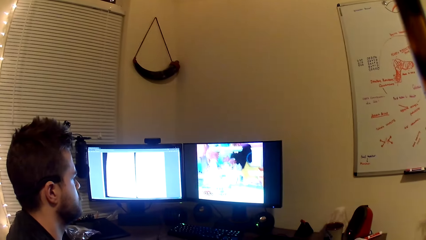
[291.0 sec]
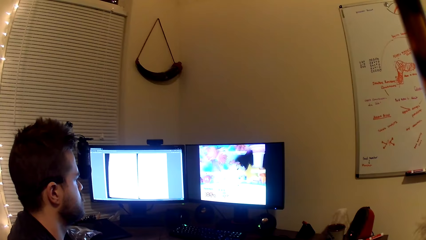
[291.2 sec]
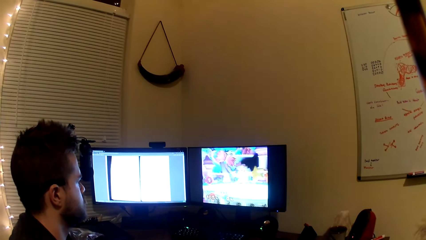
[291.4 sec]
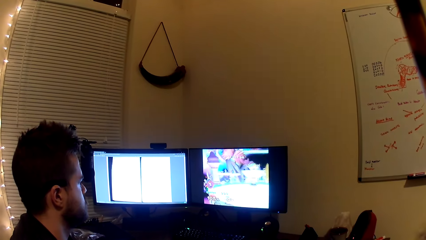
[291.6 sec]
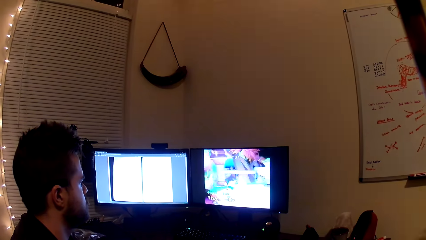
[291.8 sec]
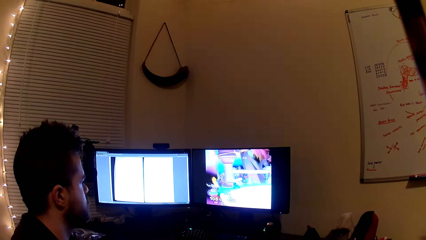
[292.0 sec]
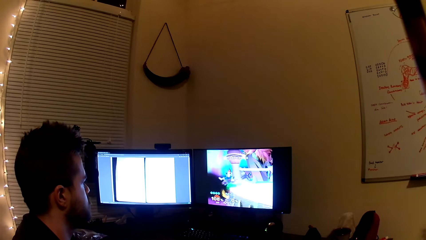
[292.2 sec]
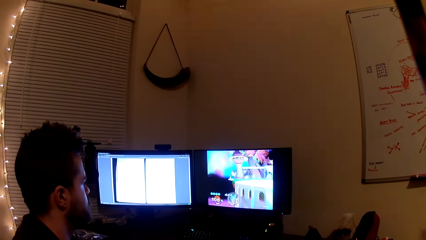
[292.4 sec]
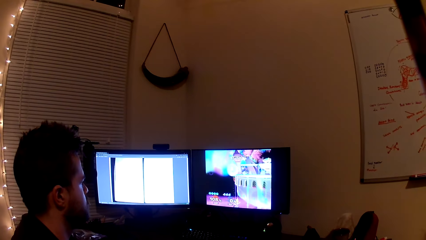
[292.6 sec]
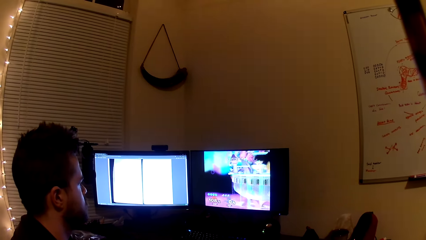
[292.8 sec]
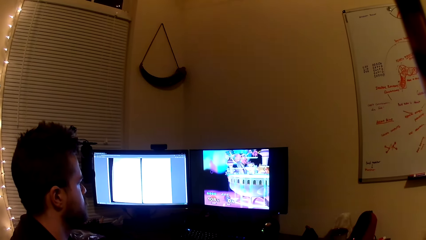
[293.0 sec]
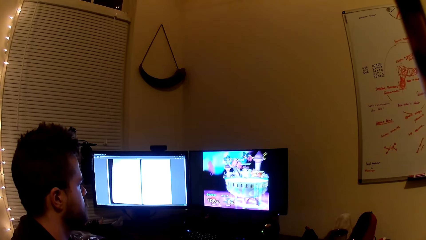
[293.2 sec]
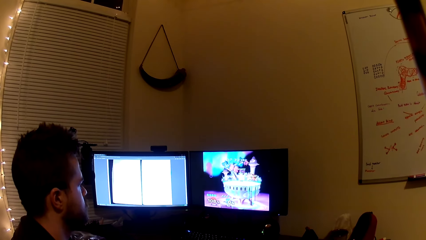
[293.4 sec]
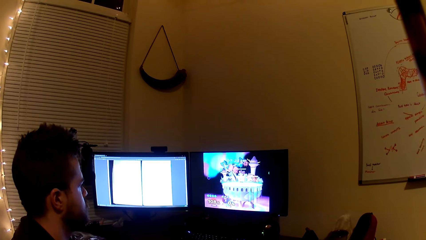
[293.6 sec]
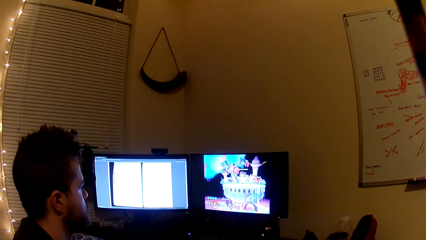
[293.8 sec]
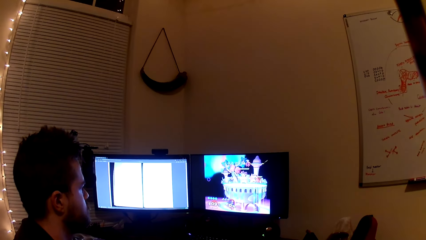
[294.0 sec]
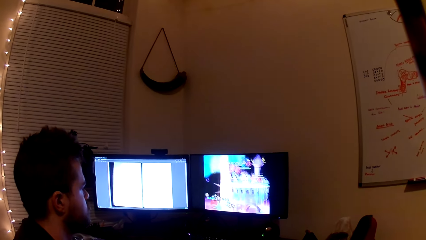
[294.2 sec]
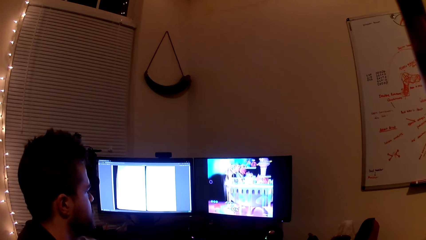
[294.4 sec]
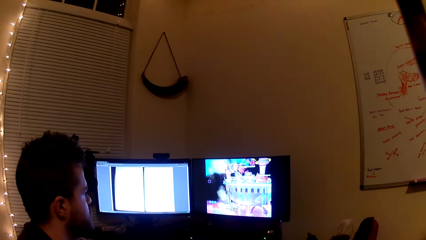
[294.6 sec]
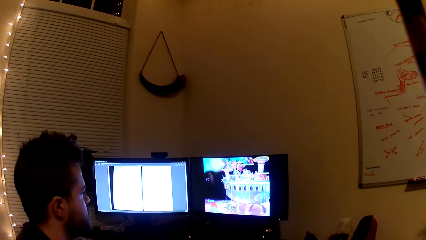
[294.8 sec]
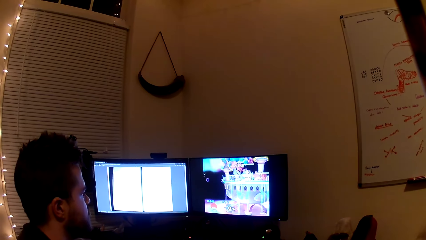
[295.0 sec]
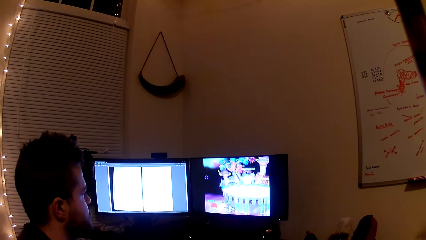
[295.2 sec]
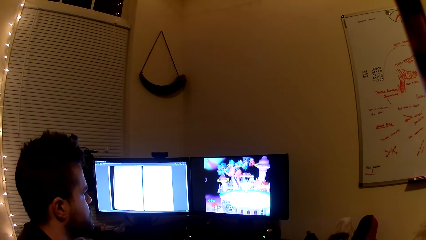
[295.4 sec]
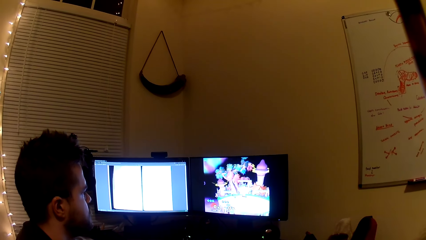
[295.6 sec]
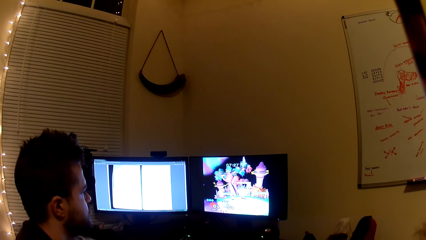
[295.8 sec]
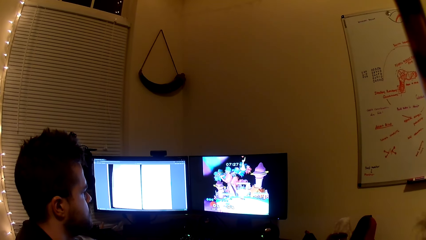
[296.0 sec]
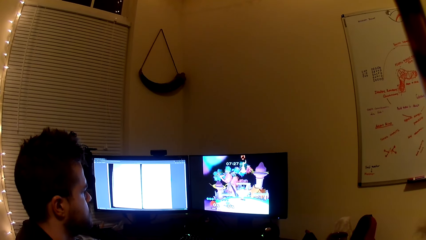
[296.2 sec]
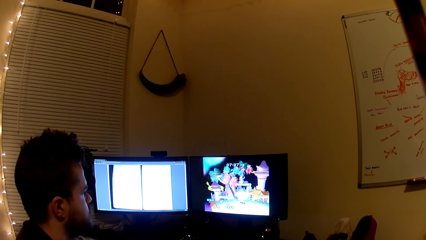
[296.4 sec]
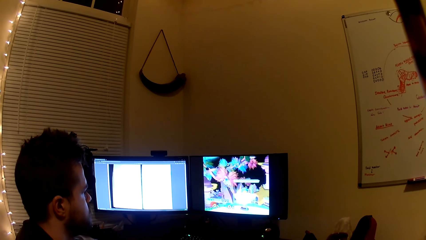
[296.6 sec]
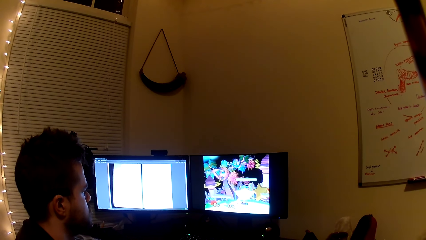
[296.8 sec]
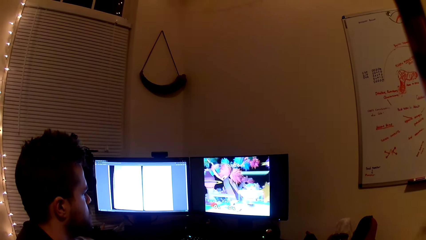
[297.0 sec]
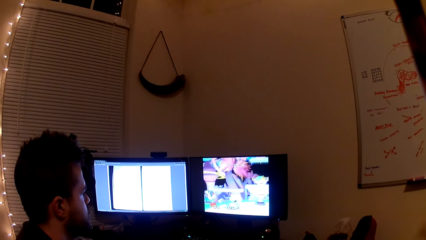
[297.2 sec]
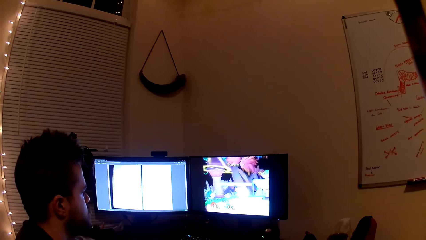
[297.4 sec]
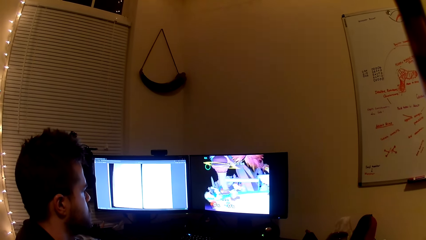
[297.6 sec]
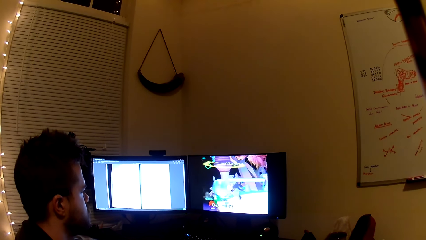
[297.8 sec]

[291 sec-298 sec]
A man plays a video game. The camera wearer looks at the man playing the video game.

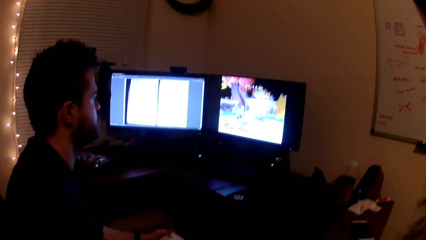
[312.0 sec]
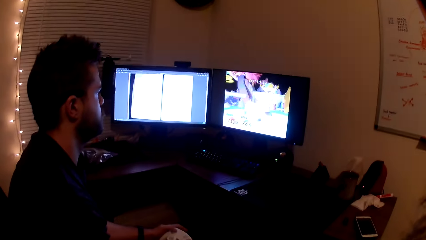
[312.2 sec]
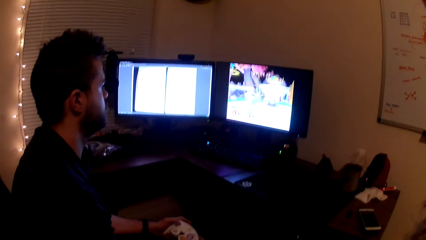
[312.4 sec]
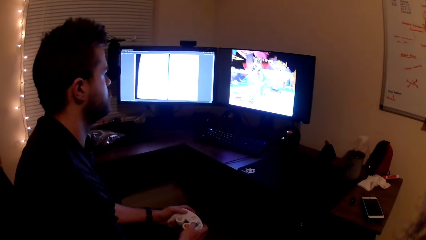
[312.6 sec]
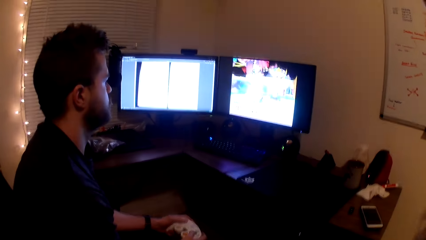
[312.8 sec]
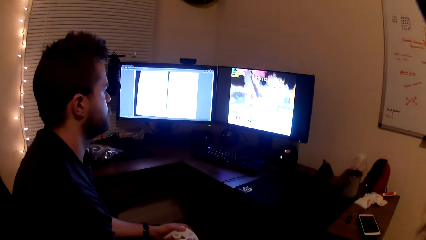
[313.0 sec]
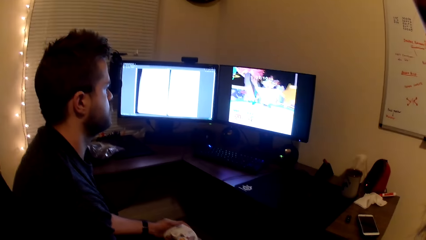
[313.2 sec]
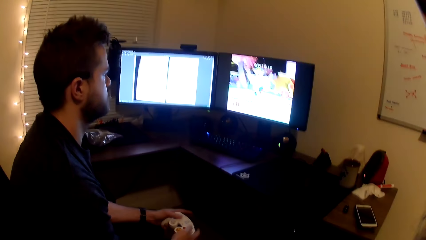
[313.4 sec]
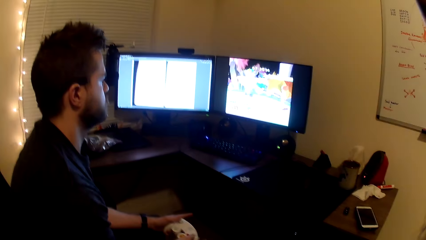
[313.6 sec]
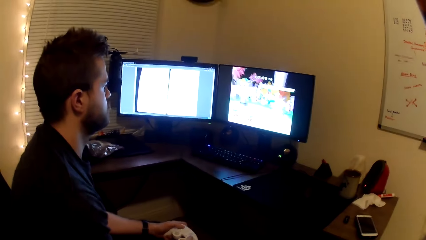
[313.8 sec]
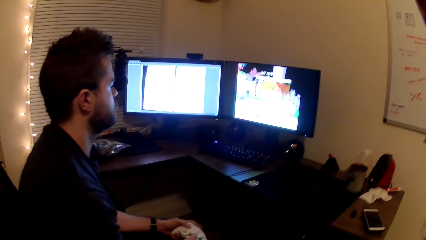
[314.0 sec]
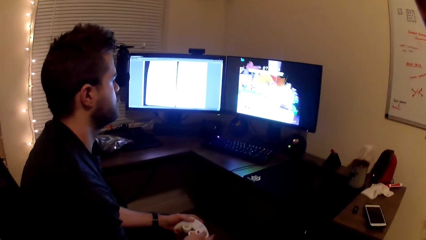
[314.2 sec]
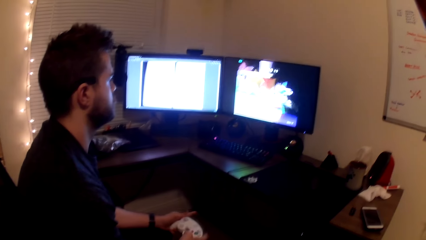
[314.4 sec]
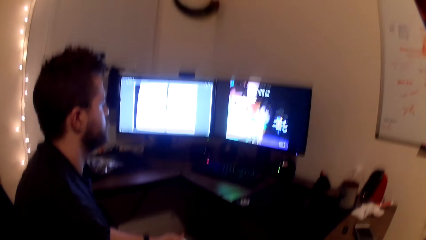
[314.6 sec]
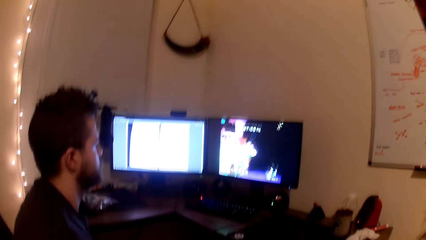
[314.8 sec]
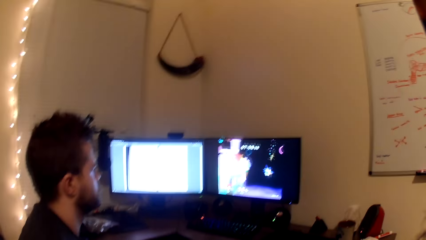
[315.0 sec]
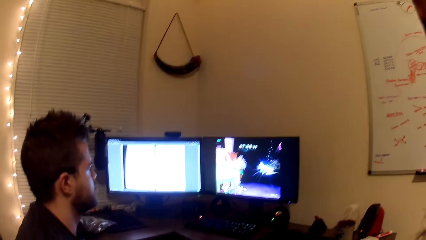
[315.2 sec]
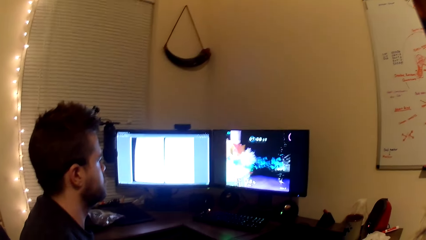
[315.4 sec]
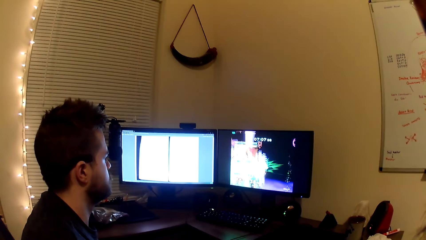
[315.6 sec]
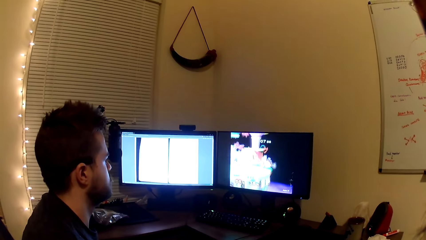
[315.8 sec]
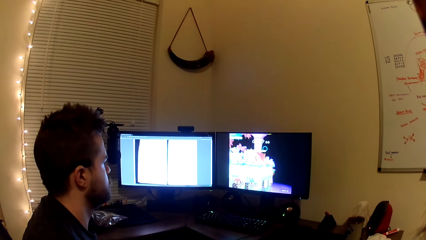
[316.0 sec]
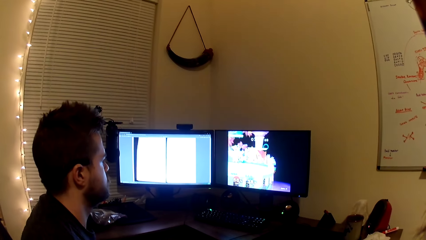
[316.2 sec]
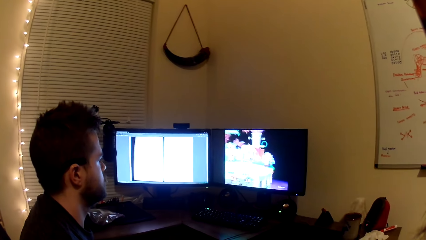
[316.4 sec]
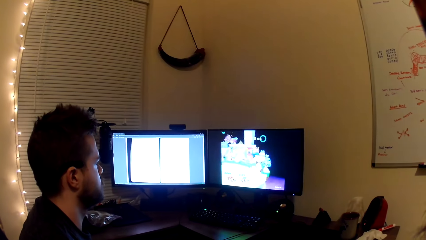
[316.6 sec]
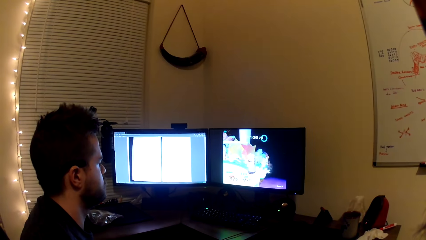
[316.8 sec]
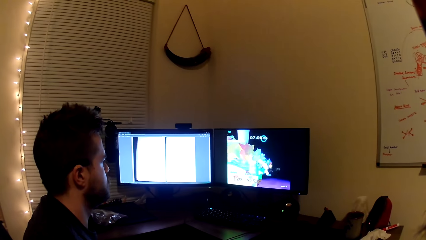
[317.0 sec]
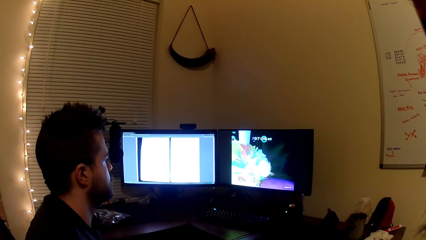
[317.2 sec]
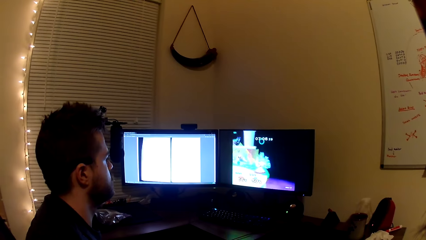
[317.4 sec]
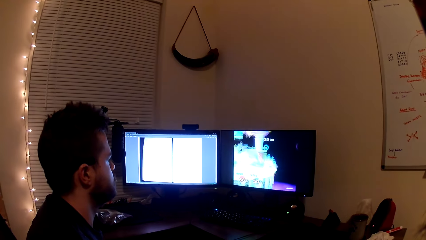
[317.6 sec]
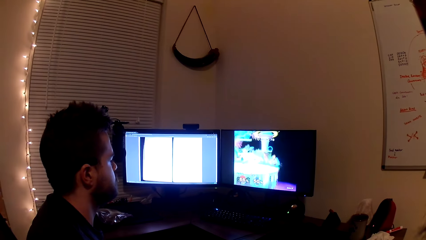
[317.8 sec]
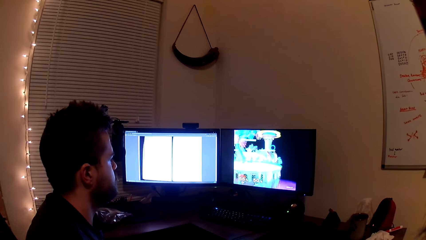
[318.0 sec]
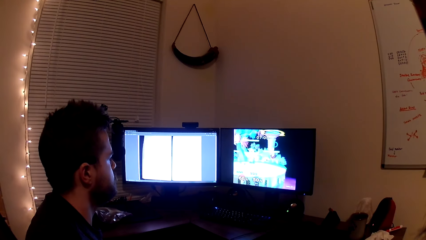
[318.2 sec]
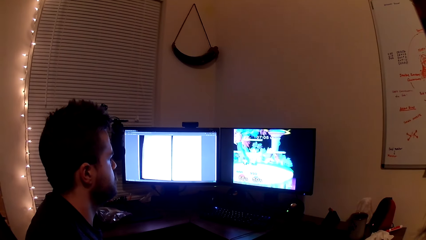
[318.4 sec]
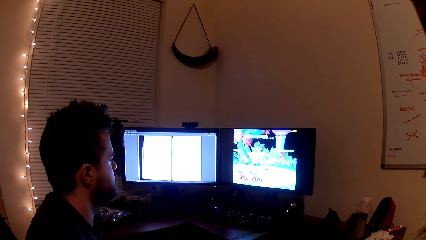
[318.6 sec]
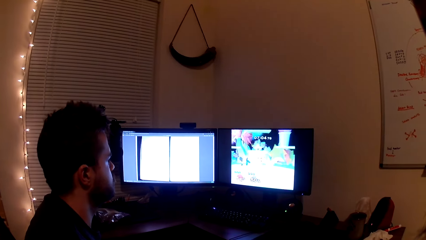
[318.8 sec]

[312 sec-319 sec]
The camera wearer drops his hands.

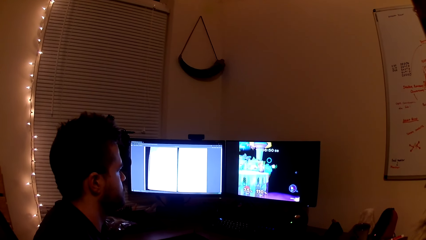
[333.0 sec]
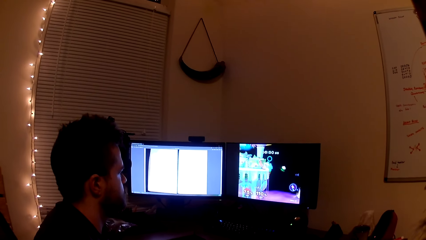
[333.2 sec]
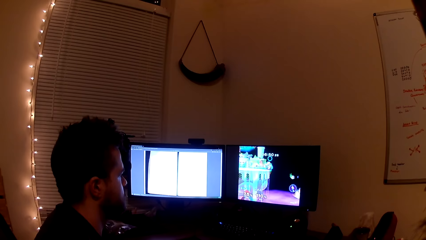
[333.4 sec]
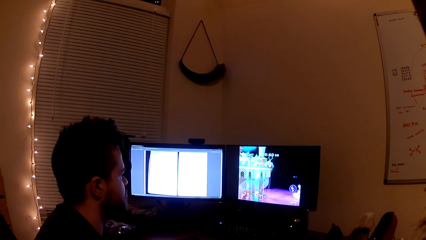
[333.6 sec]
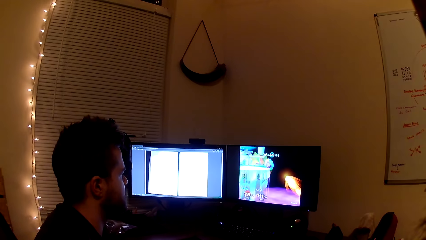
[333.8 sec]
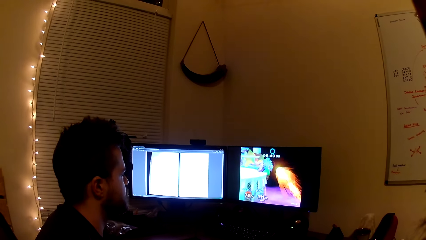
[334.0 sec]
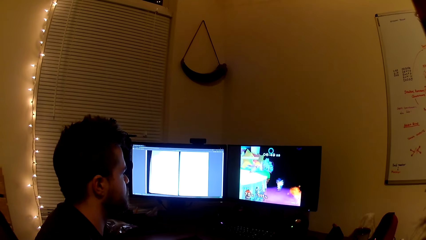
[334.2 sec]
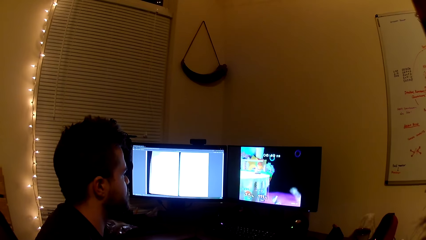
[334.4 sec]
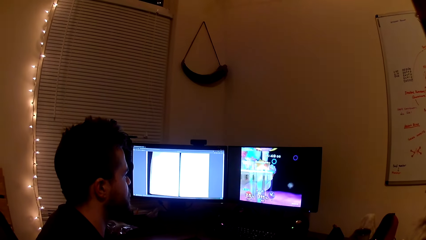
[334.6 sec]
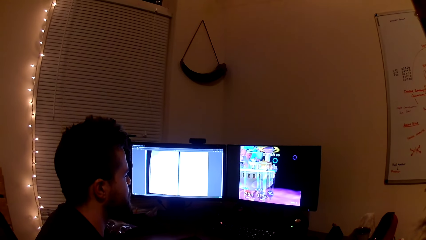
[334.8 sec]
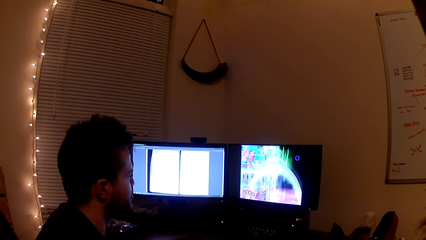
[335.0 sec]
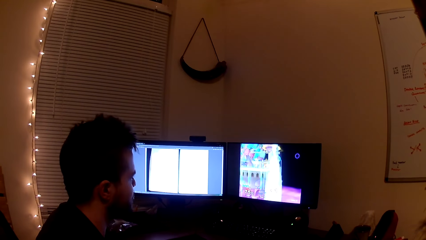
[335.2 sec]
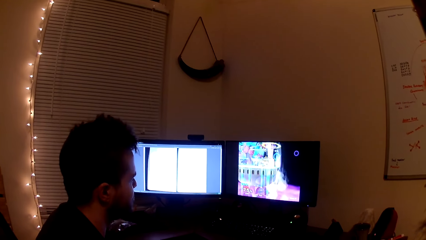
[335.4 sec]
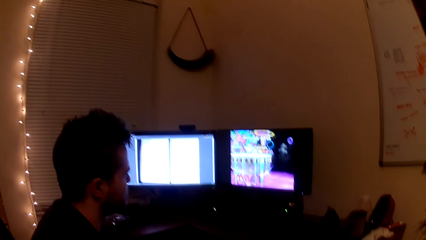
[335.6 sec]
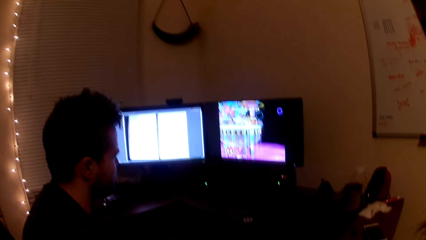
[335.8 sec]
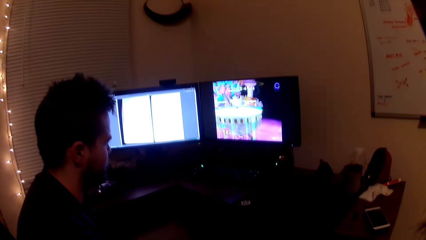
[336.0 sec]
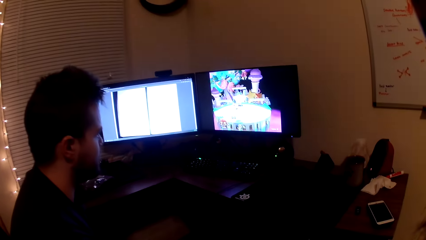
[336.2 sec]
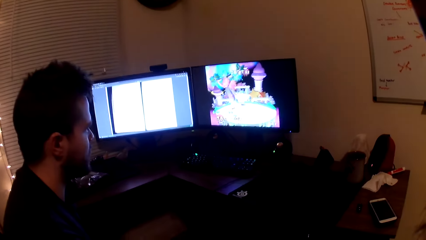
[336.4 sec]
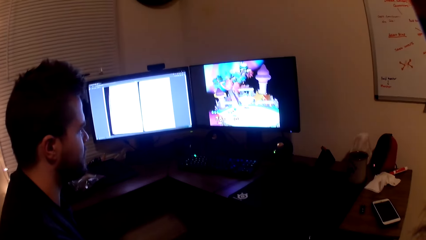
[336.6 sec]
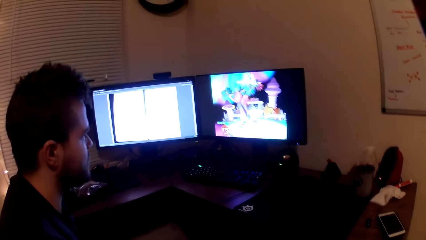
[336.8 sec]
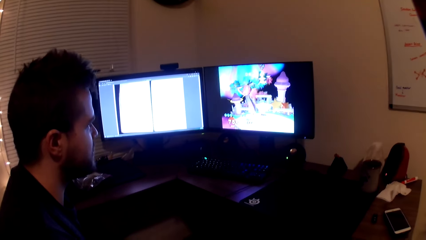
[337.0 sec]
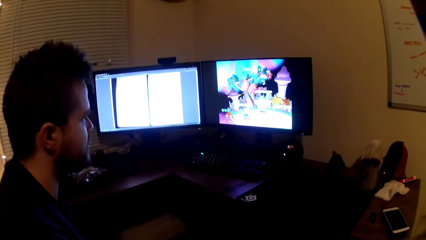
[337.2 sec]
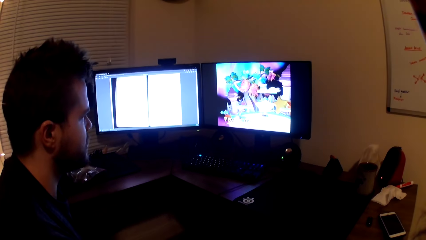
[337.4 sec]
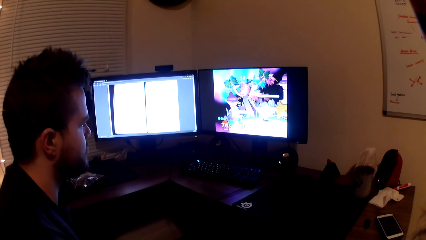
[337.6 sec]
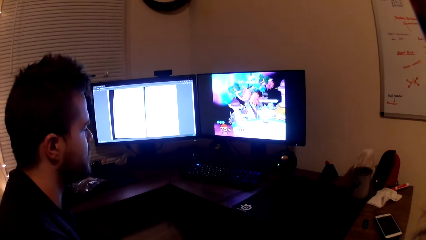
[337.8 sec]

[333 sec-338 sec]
A man converses with the camera wearer. The man plays the video game. The man converses with the camera wearer.
